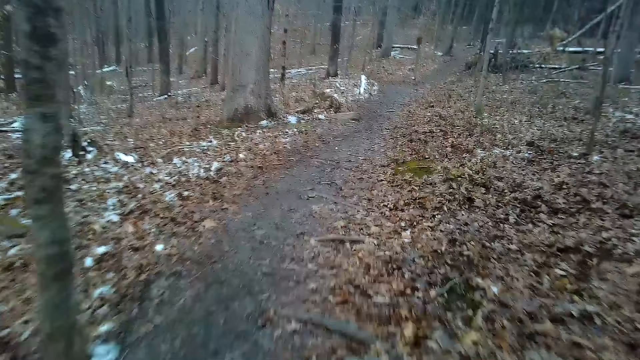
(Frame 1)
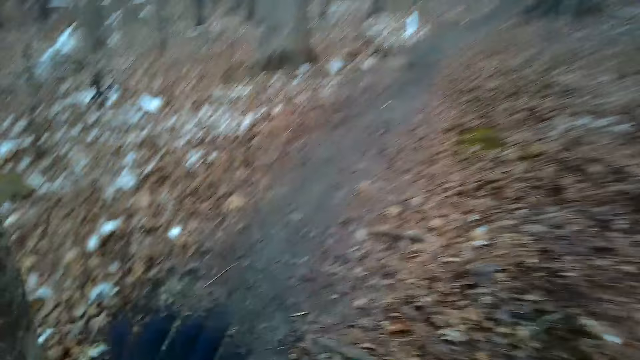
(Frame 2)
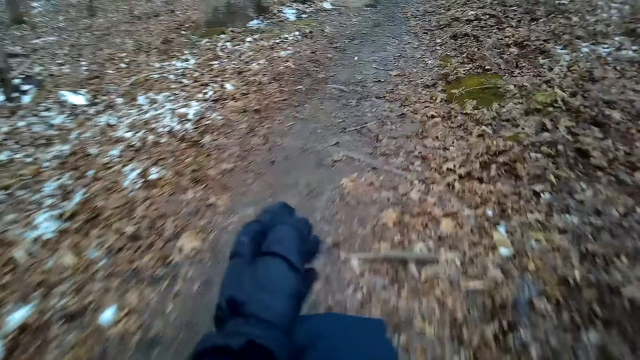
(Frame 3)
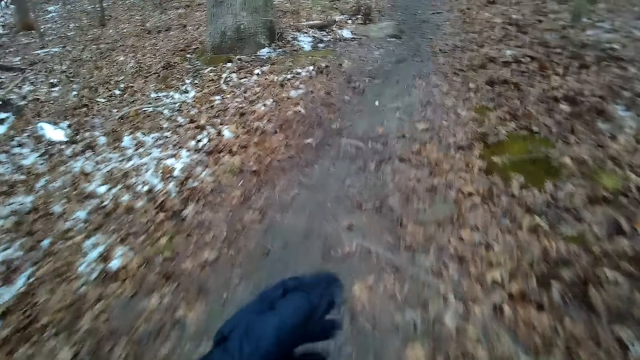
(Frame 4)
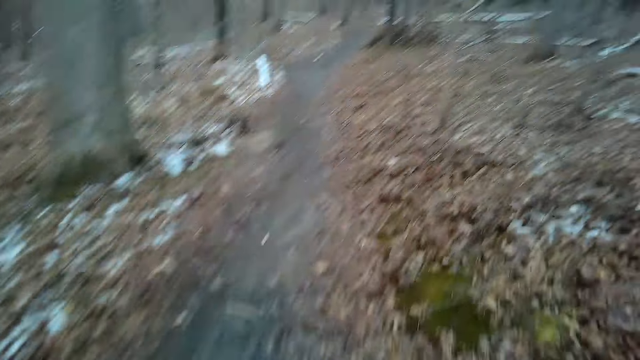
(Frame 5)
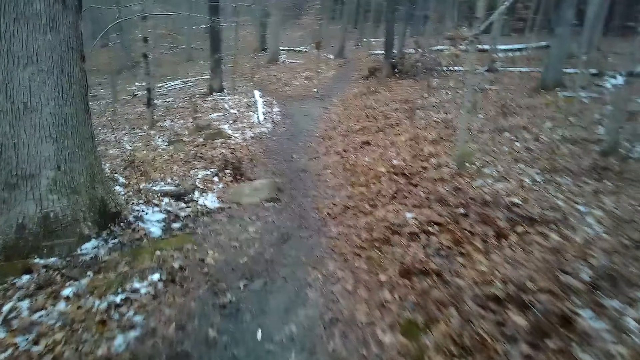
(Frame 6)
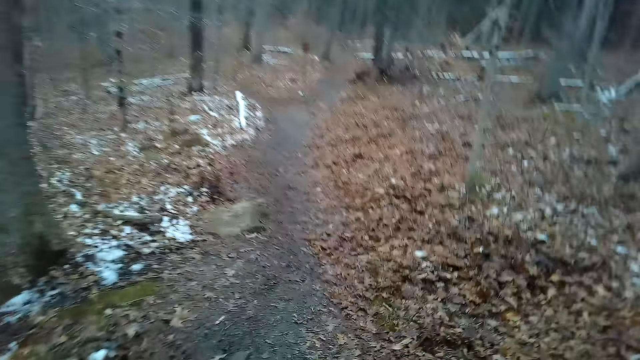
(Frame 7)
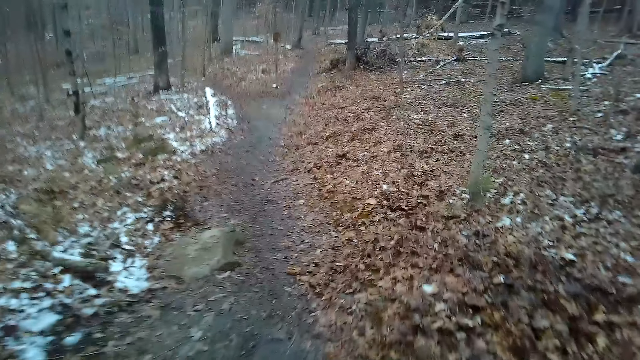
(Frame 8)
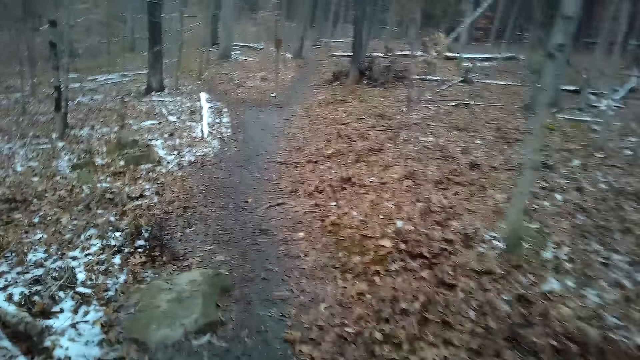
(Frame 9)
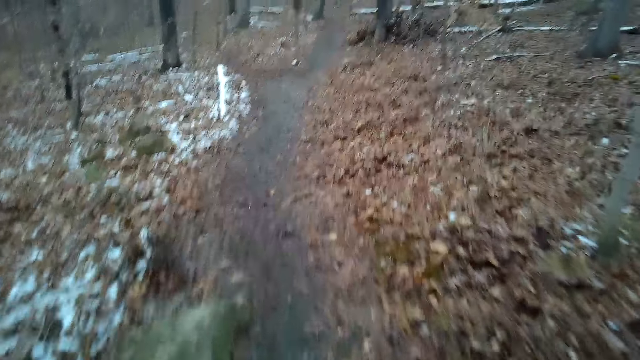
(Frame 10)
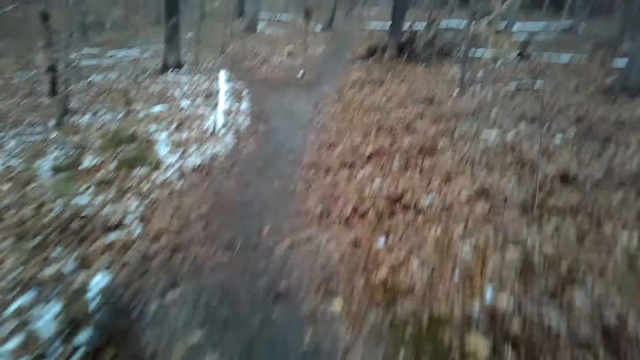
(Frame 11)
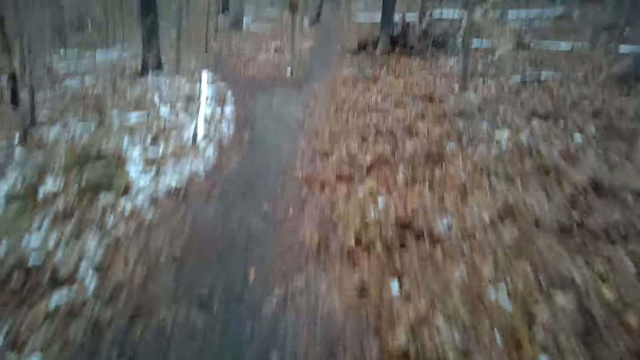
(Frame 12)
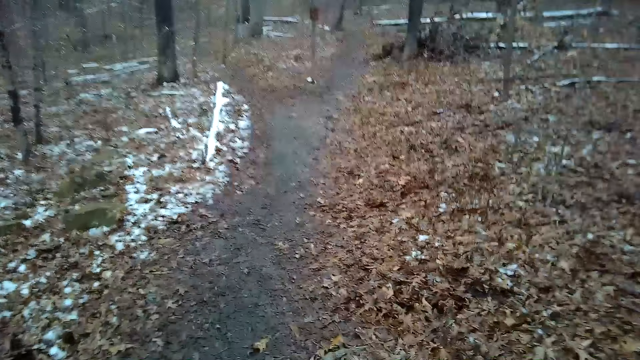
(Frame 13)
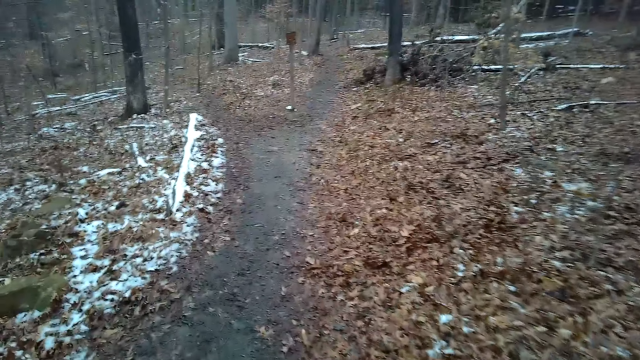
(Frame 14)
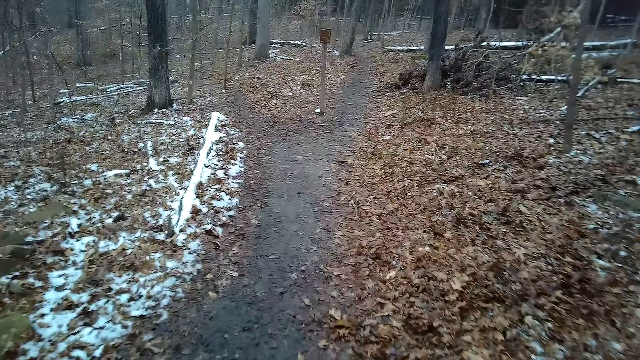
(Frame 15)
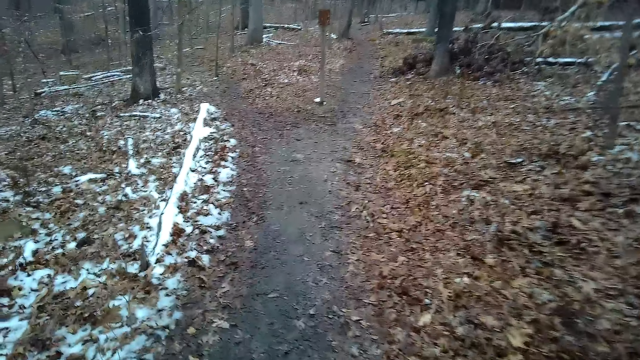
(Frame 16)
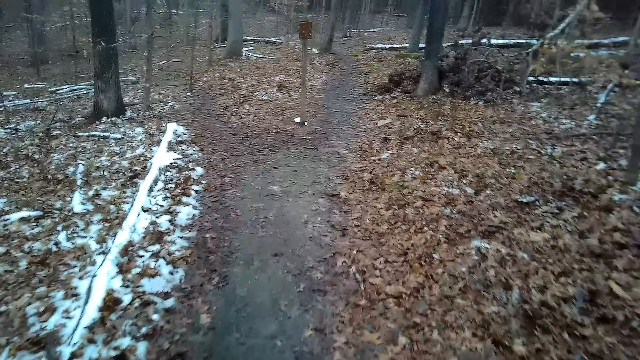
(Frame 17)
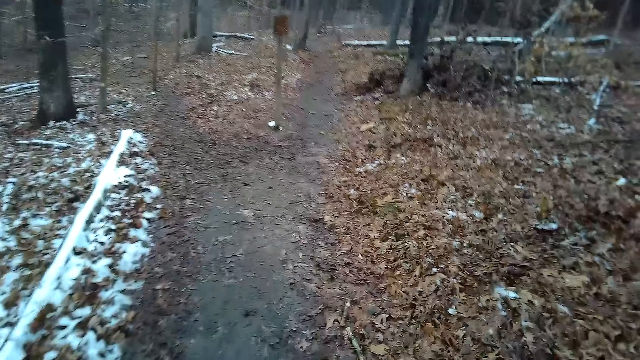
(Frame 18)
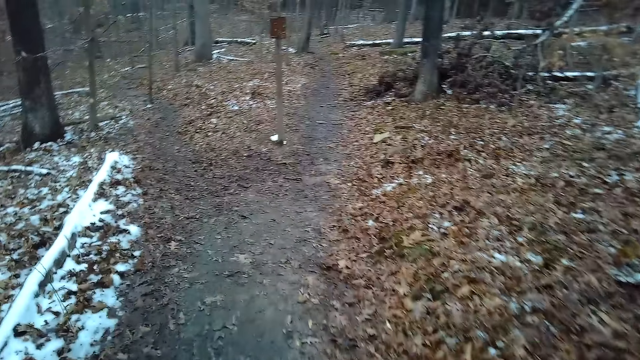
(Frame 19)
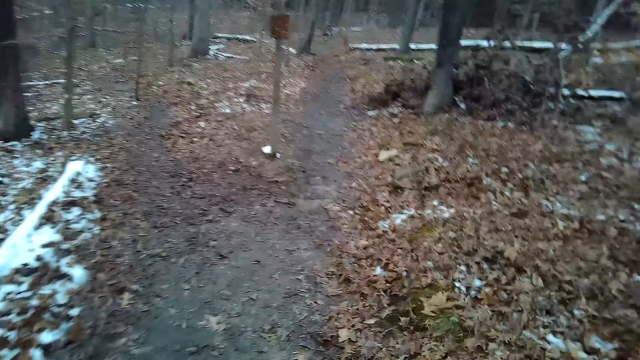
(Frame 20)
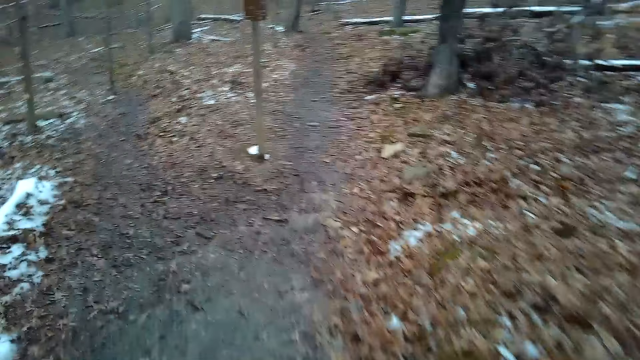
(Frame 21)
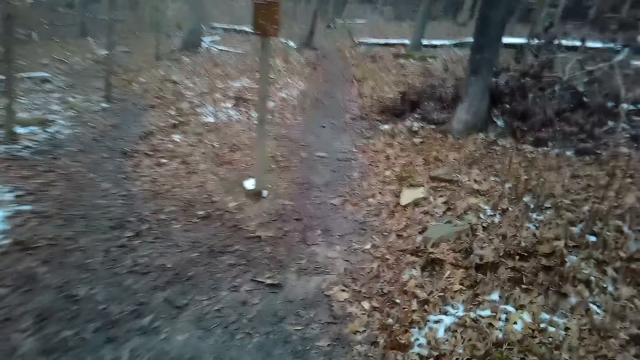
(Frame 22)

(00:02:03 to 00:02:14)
The camera wearer moves their hand. They move around.

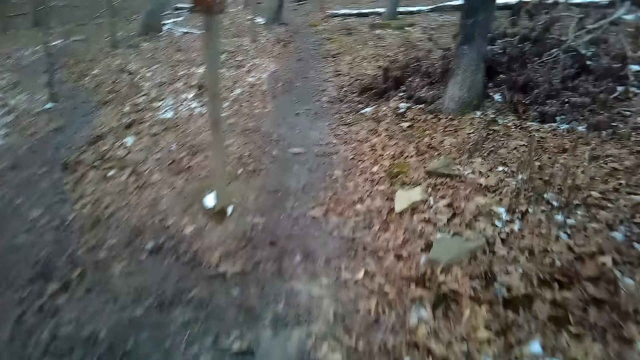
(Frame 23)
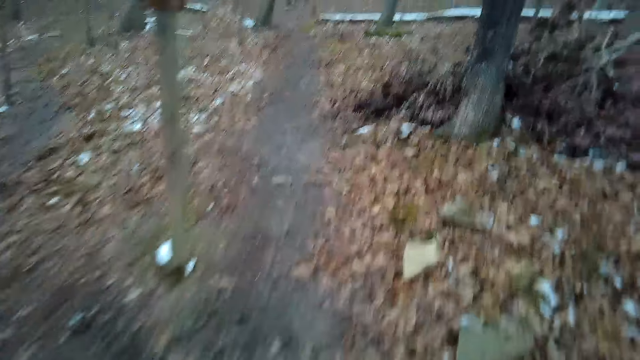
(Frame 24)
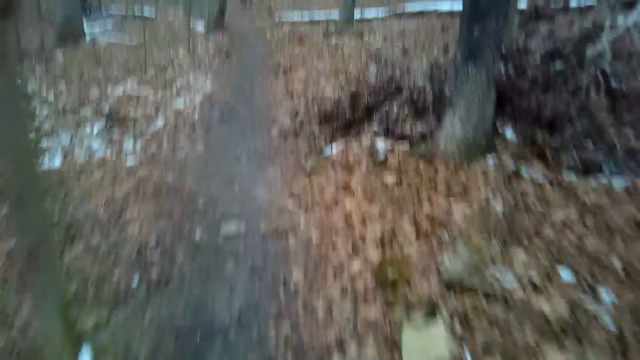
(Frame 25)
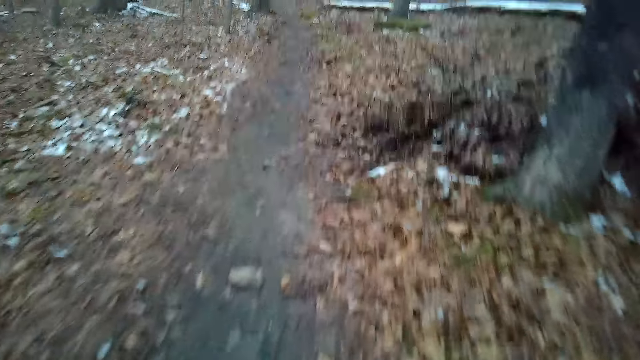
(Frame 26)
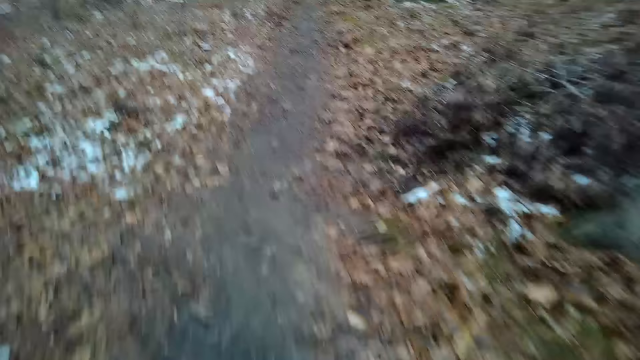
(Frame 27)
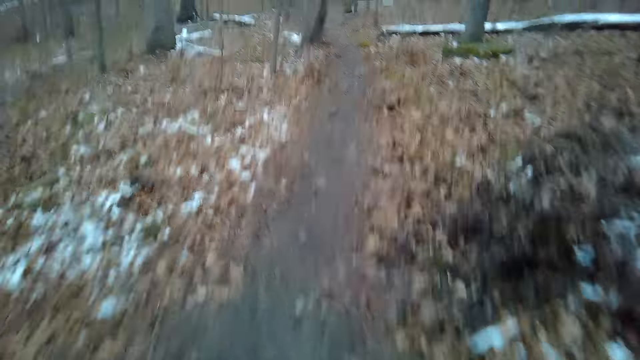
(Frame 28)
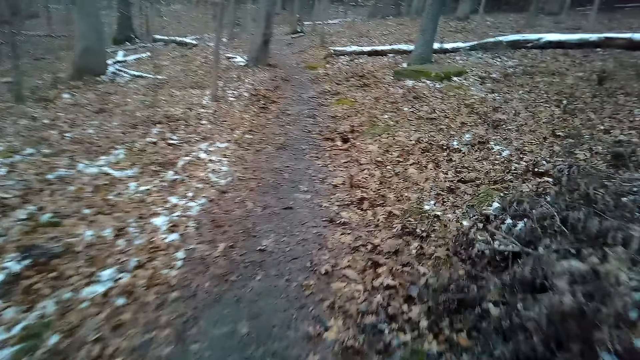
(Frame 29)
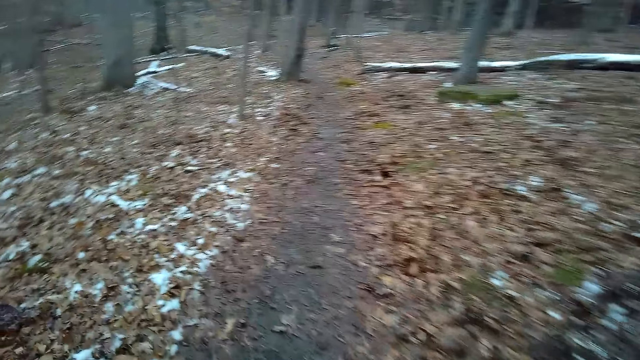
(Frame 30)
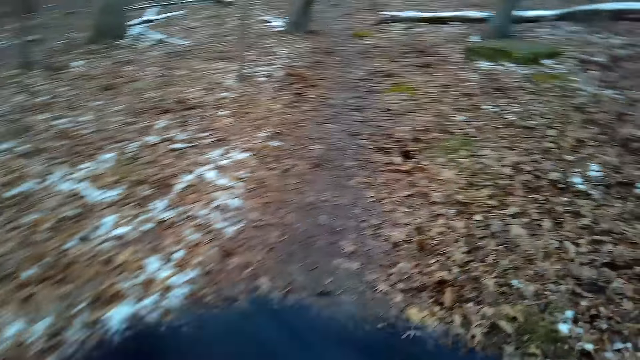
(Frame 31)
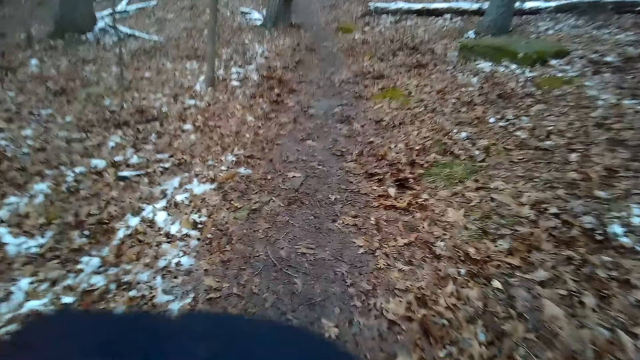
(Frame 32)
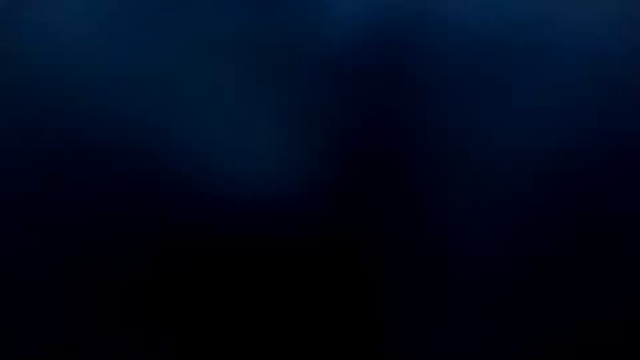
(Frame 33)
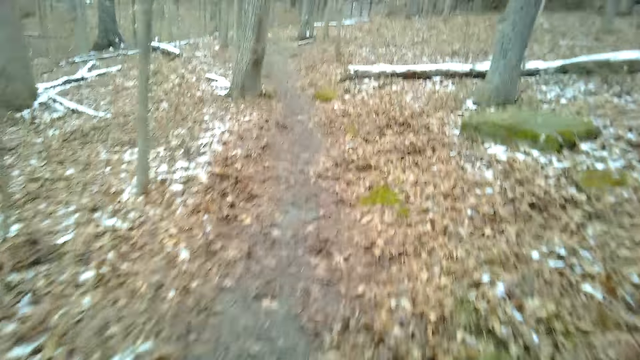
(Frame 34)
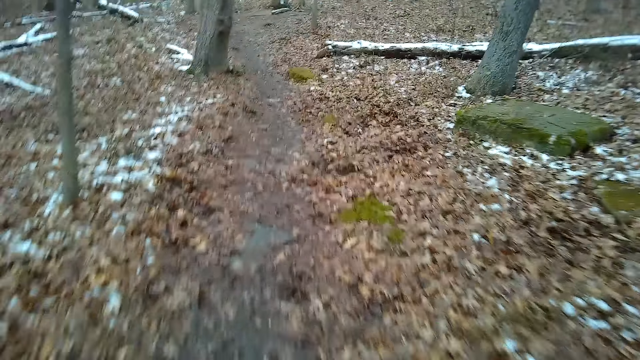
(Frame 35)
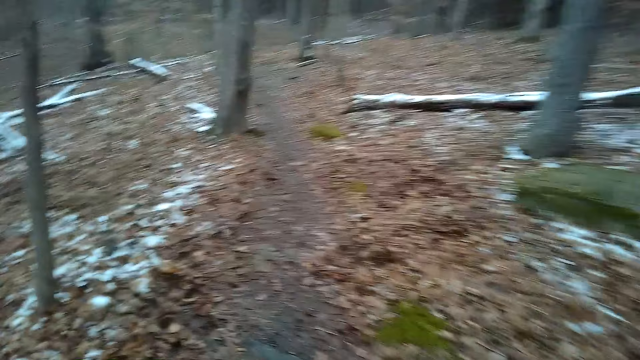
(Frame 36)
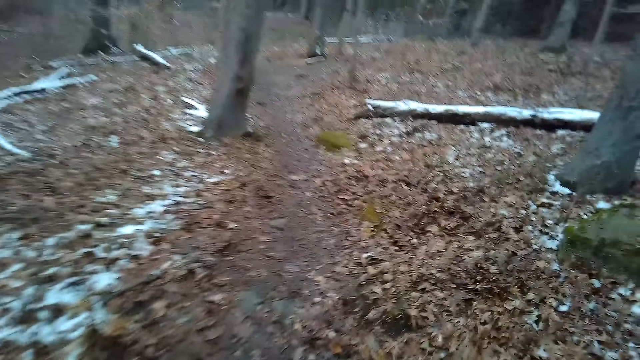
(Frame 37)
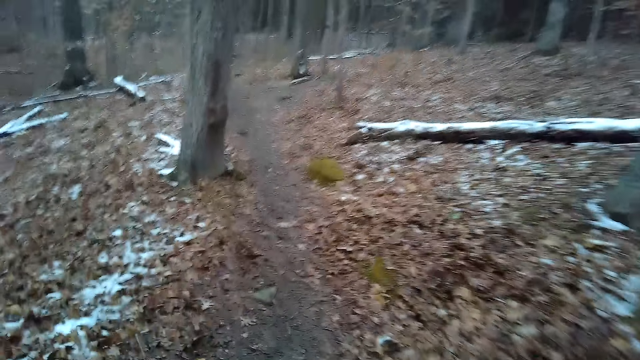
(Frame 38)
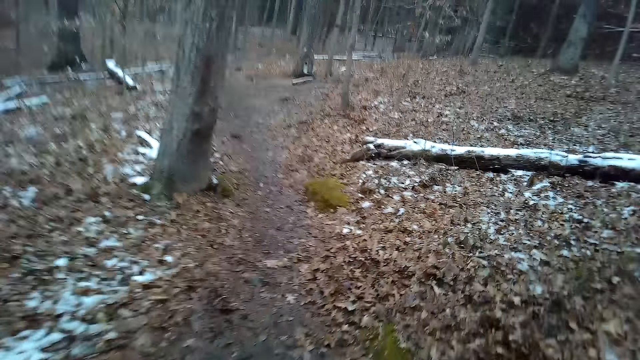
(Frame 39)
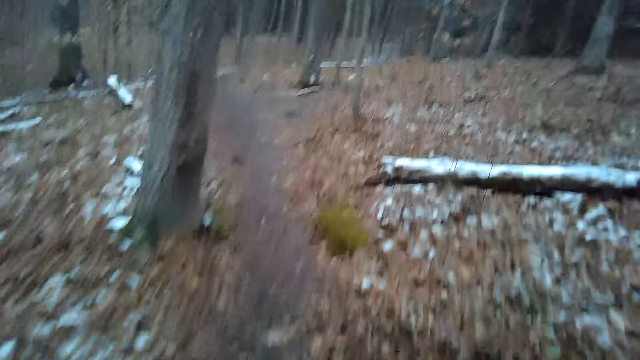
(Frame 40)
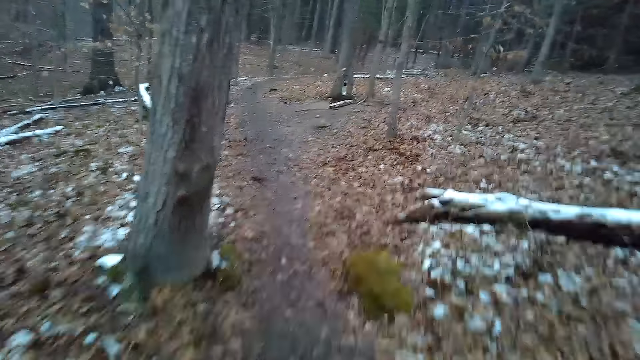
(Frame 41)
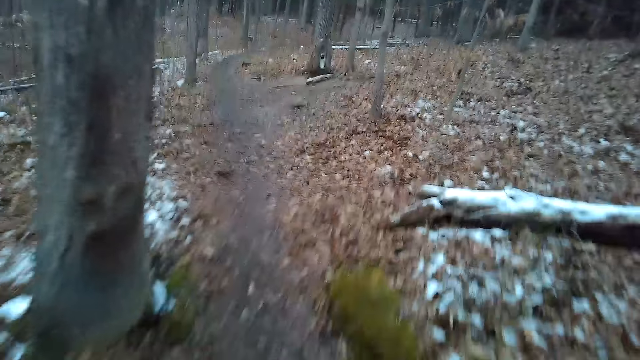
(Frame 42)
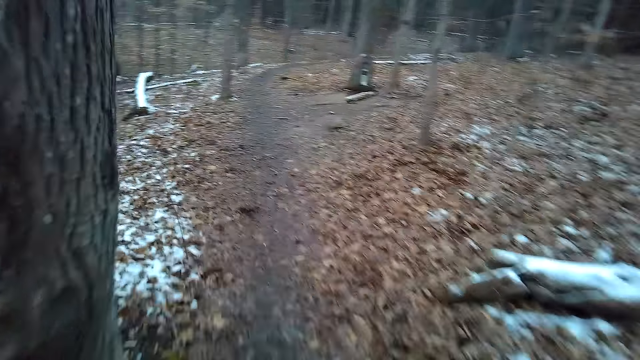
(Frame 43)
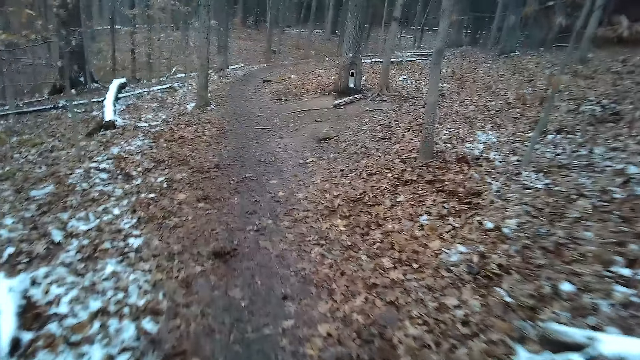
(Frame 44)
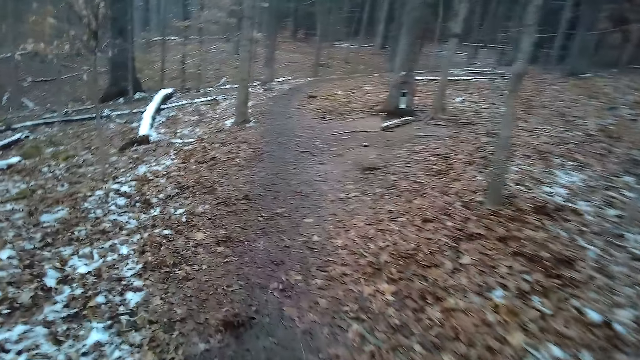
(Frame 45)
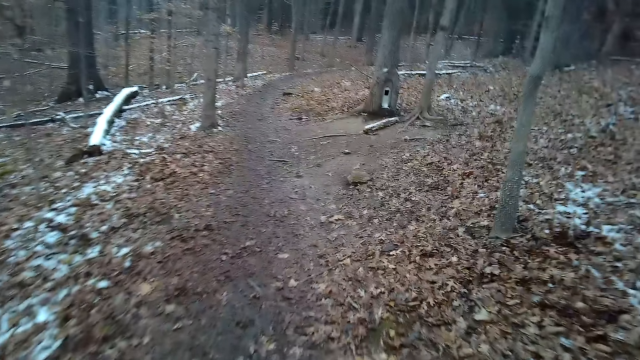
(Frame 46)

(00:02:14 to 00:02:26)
The camera wearer raises their hand. They move around.
